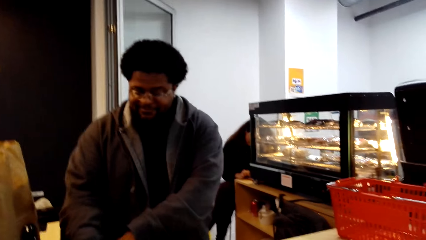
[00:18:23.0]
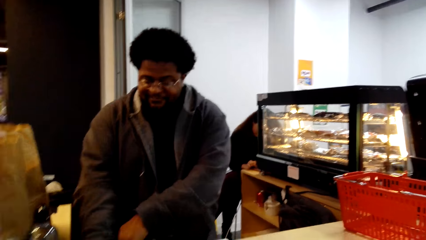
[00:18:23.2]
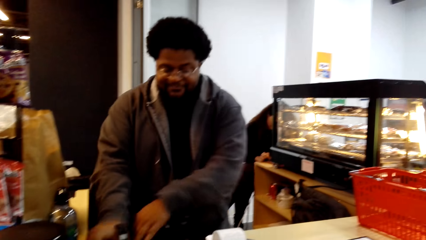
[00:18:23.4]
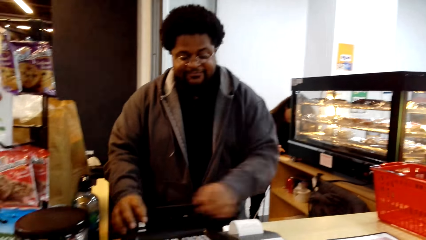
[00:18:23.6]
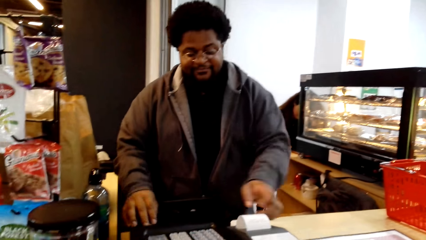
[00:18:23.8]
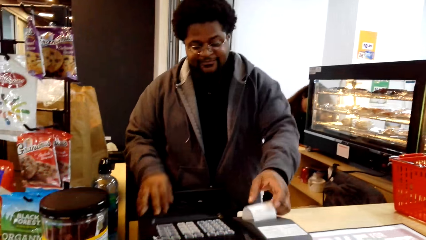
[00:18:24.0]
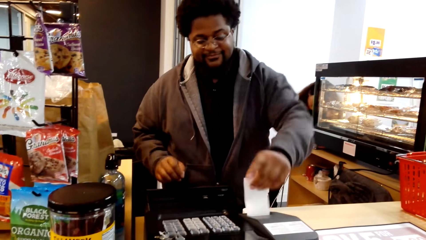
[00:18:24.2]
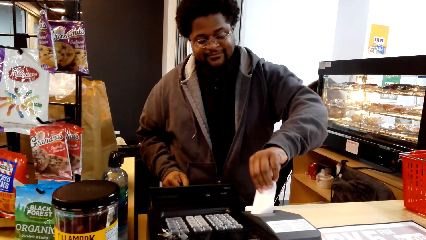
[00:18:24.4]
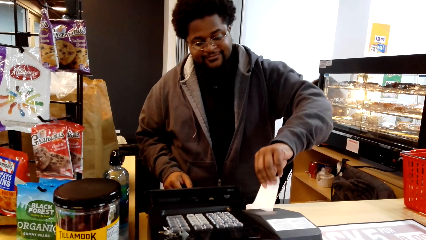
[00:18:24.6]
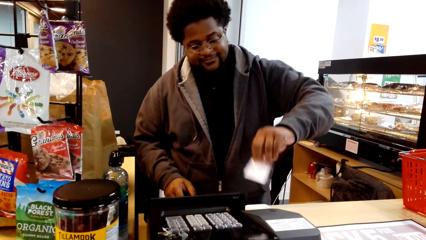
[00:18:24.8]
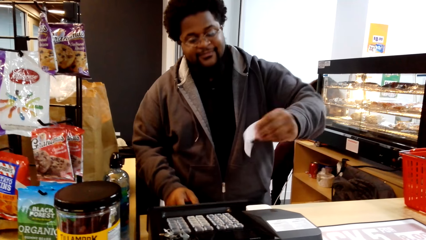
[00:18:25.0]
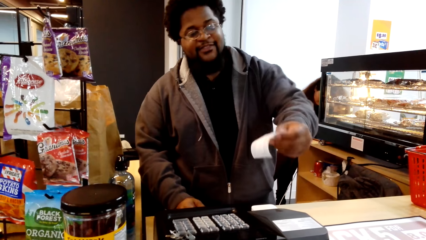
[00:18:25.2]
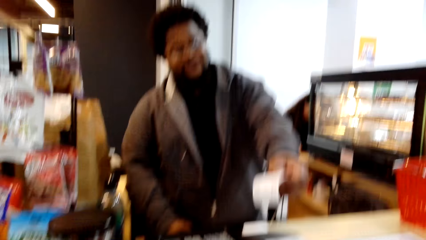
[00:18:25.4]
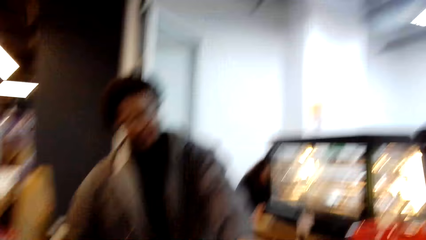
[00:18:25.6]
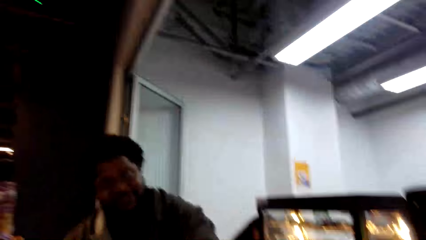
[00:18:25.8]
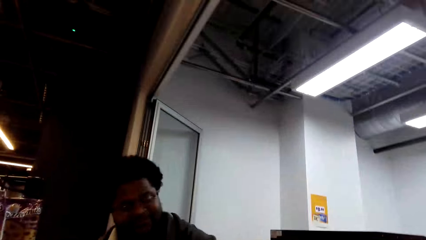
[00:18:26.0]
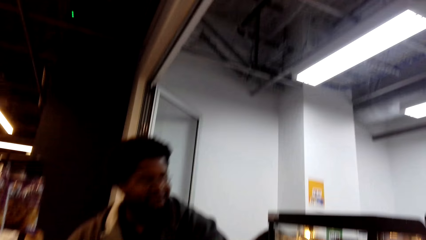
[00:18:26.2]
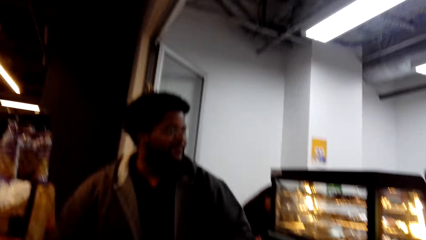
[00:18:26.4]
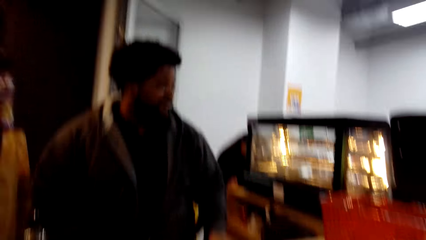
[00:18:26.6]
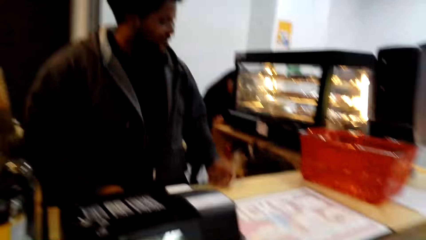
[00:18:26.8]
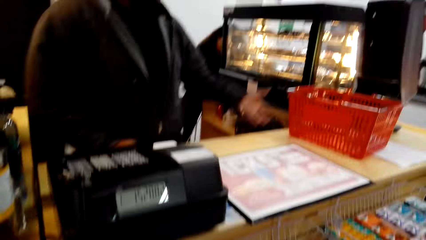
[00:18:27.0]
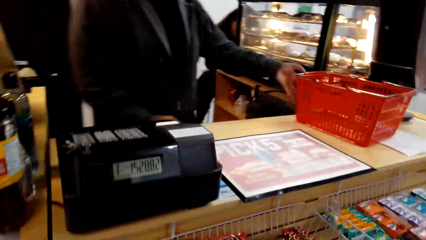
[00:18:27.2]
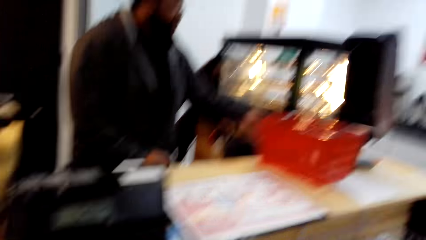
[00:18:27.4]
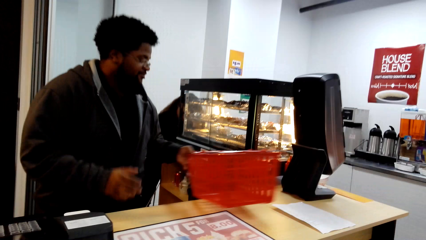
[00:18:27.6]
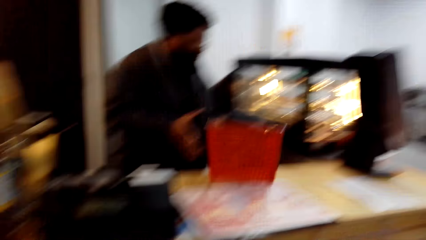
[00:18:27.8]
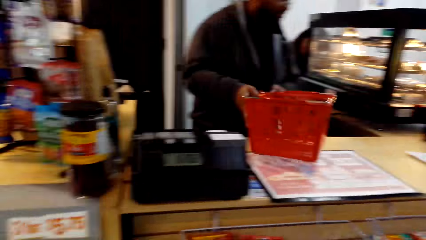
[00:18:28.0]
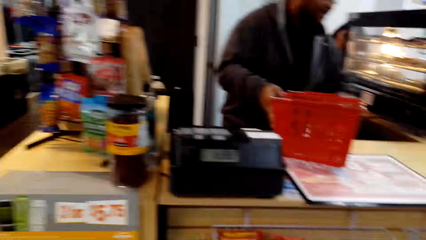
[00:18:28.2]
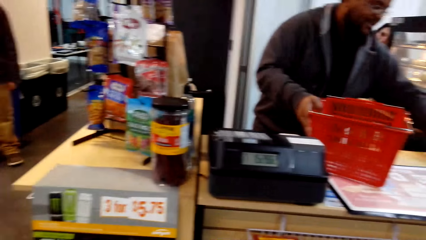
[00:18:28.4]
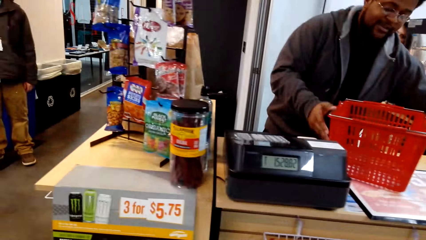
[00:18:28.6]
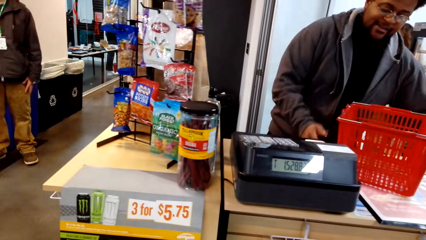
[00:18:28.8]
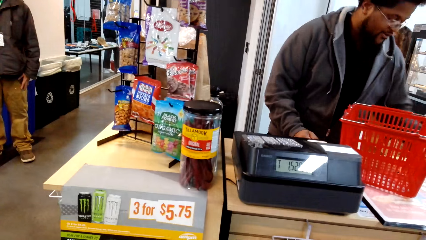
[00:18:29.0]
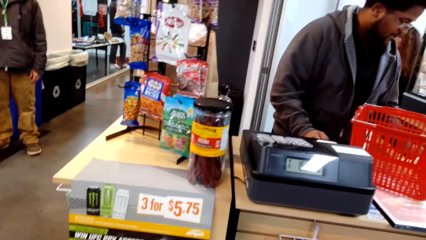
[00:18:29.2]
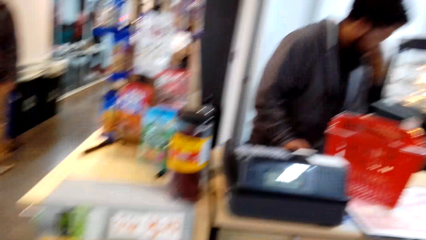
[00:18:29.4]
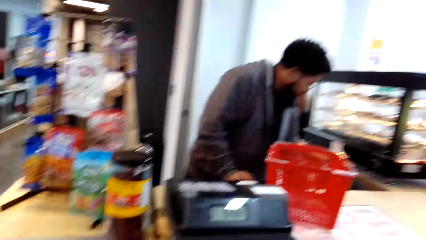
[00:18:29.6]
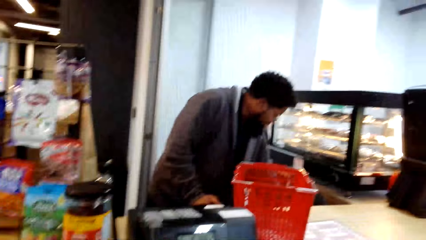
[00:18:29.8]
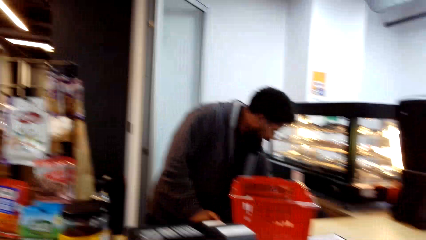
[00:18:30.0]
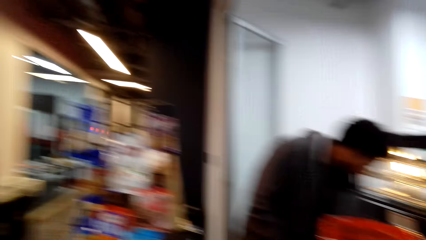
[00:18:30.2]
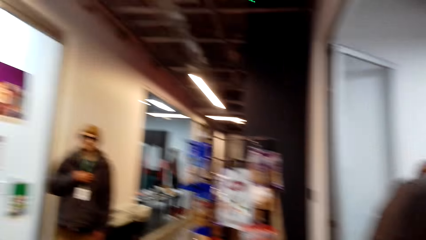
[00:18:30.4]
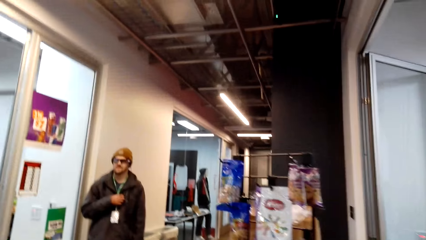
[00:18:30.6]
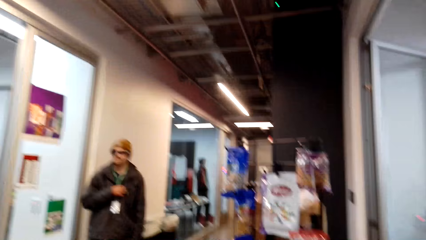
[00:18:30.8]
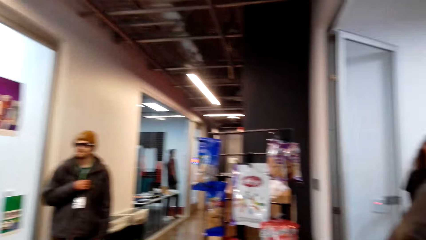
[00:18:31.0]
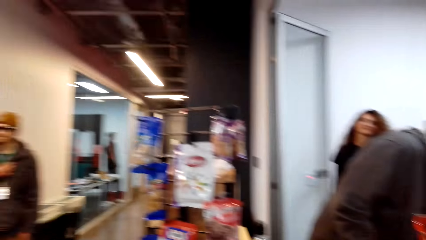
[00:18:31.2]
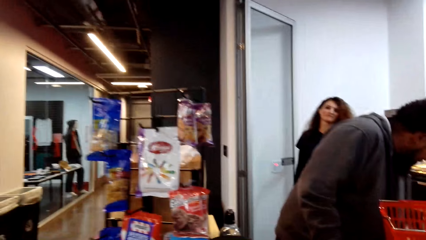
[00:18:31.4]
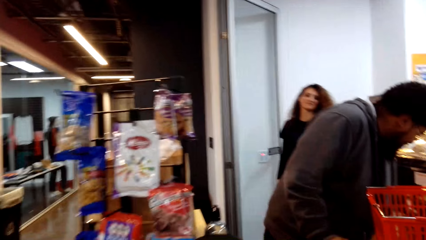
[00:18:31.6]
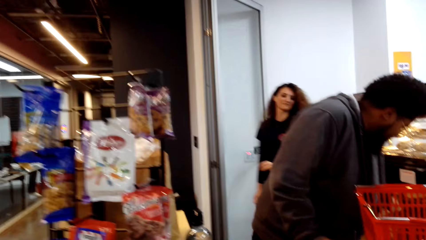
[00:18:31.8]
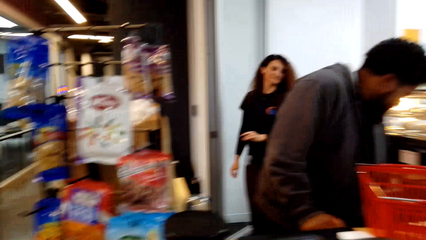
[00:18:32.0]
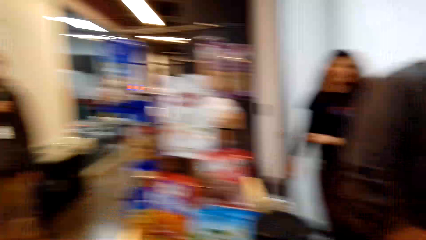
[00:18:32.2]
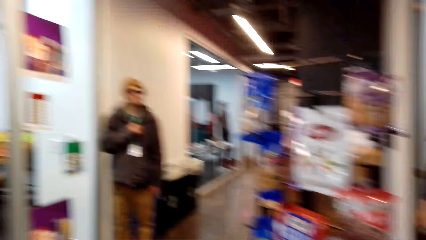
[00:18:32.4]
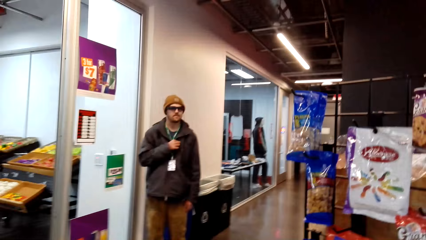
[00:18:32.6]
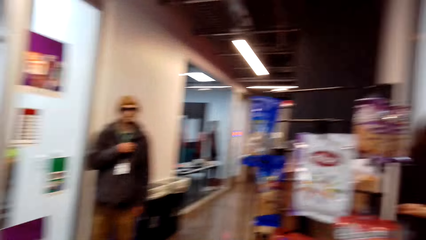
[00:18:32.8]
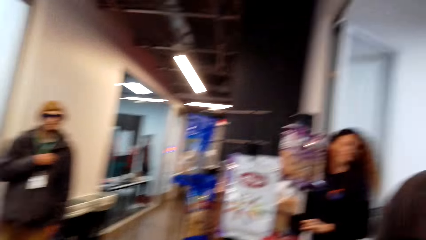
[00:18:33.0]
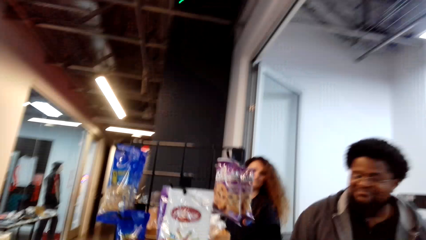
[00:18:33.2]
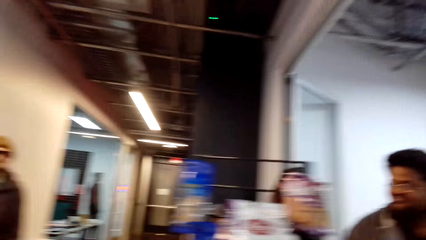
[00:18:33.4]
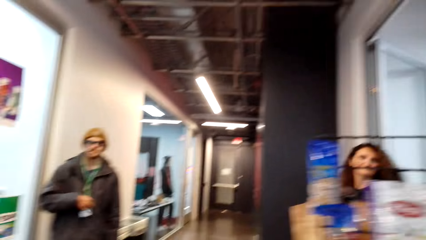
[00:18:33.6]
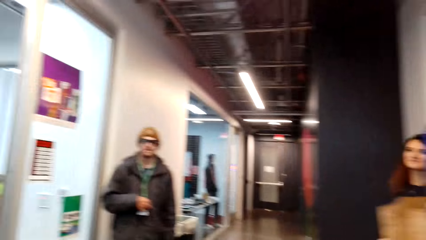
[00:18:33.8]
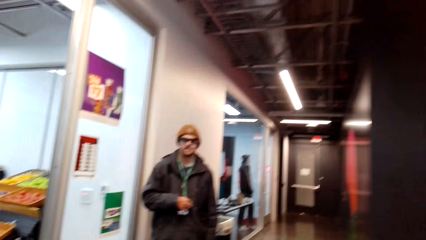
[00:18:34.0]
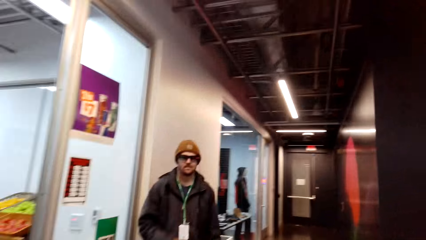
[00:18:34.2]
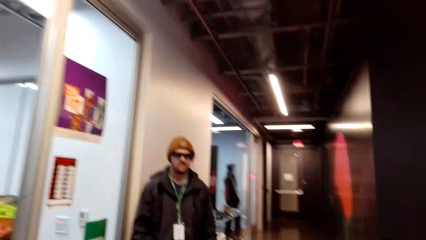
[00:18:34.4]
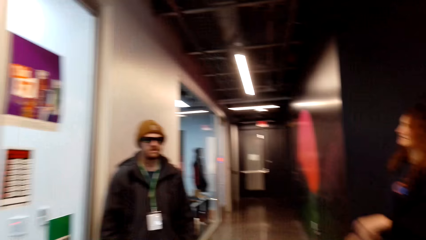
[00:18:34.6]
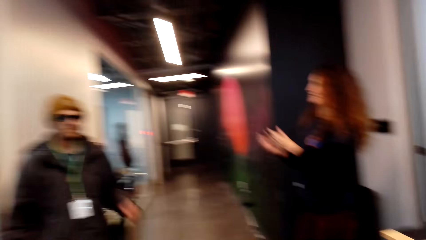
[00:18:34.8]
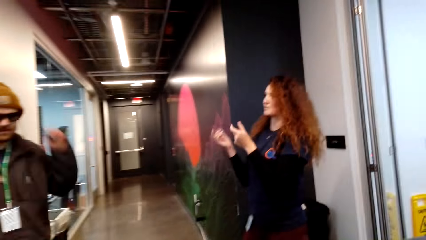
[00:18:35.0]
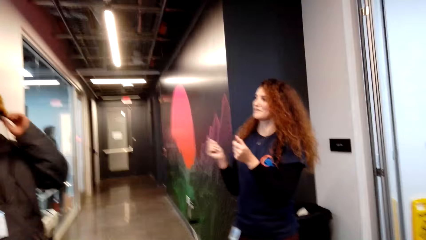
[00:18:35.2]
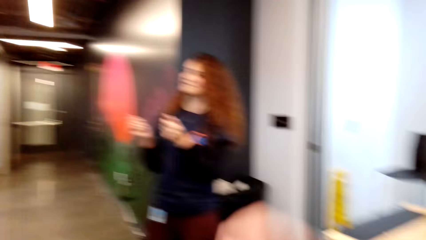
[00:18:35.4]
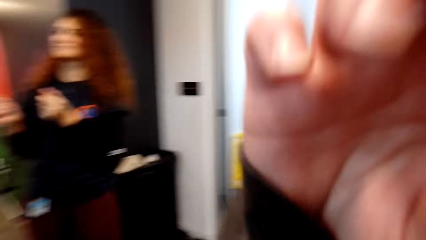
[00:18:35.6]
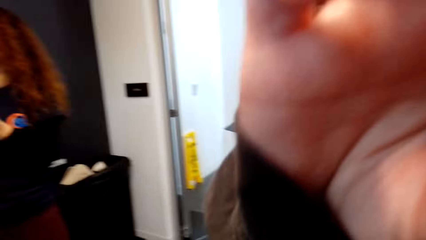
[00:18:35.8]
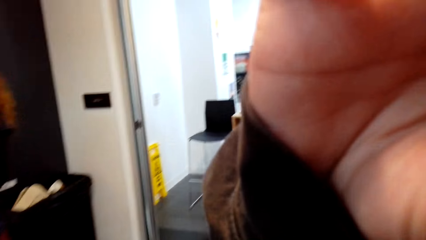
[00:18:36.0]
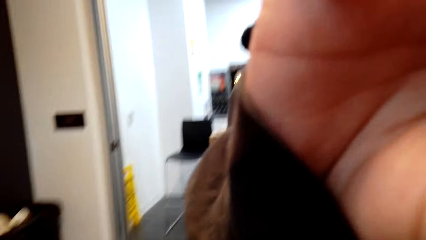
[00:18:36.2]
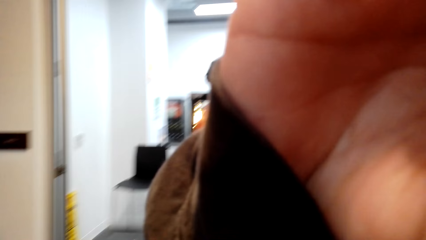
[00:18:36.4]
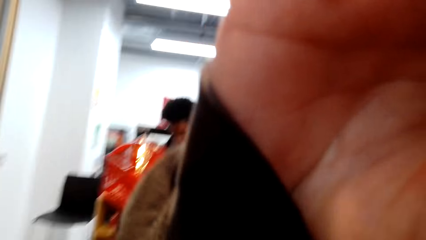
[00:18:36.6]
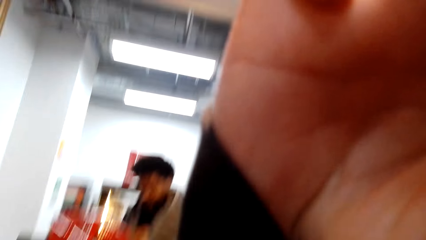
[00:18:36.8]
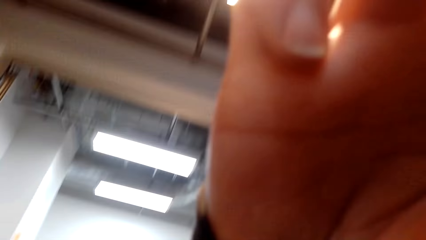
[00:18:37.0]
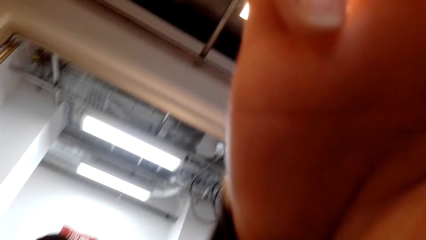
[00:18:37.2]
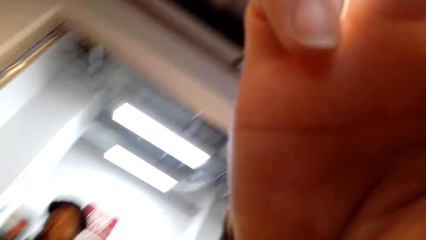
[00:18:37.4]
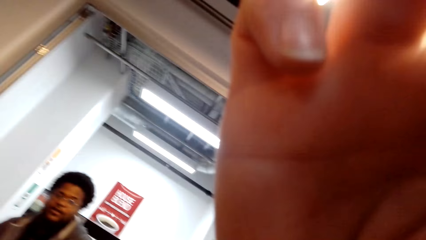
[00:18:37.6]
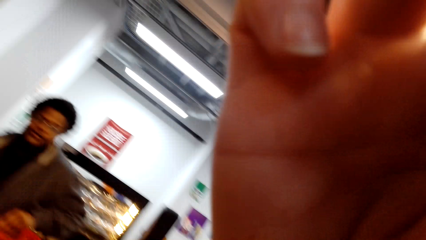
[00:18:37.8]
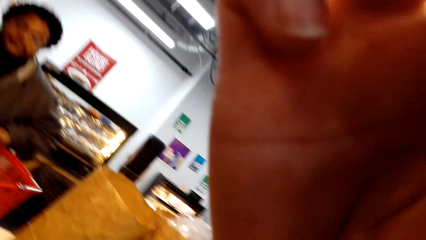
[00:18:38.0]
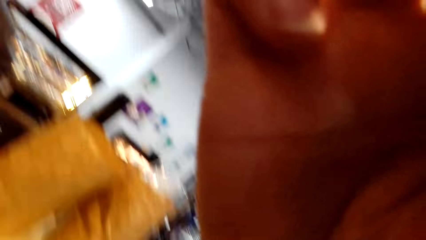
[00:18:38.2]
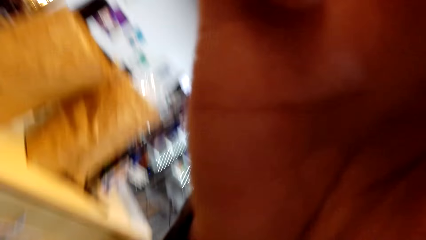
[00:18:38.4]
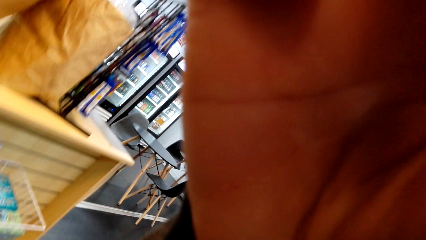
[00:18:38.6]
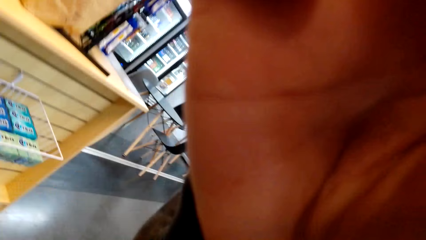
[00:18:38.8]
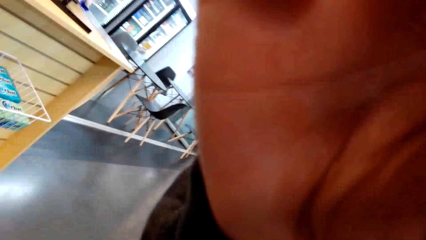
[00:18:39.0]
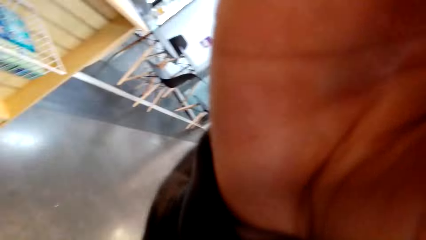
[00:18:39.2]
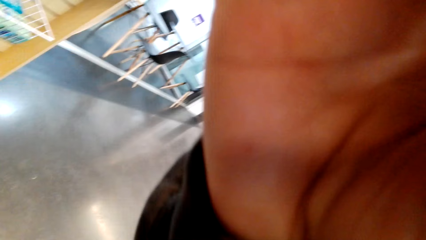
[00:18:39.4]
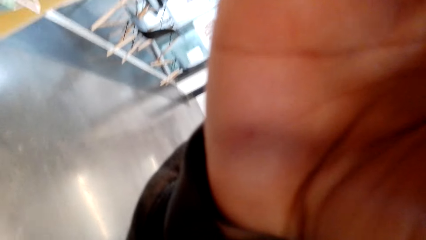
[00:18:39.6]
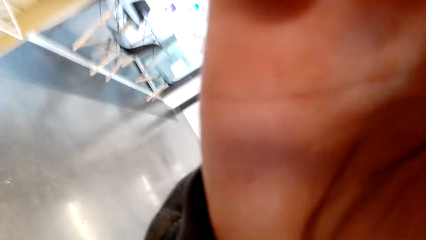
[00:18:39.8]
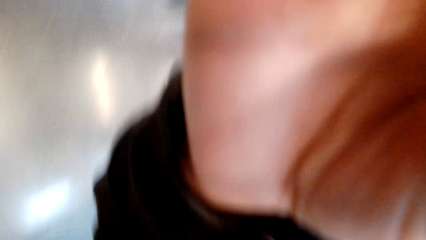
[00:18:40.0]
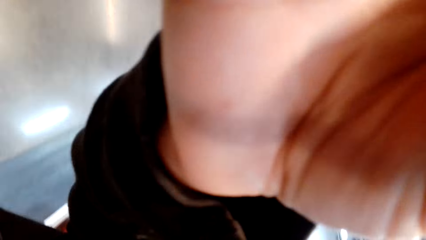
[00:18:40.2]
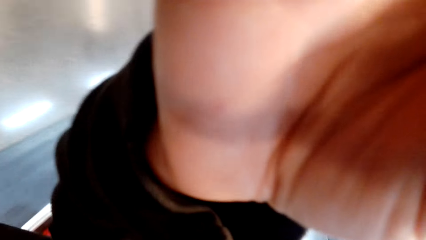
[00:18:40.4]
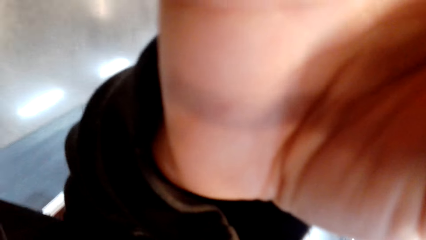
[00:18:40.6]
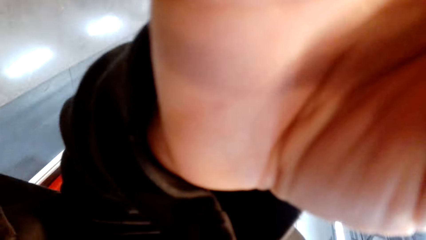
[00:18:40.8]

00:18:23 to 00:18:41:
A person cuts a receipt and hands the receipt to the camera wearer. The person lifts the basket and pulls the trolley. The camera wearer looks around. They talk to the person. They walk around the room. A woman interacts with a man. The camera wearer does something. They touch the camera.
